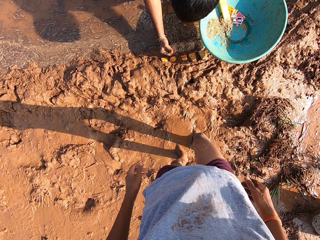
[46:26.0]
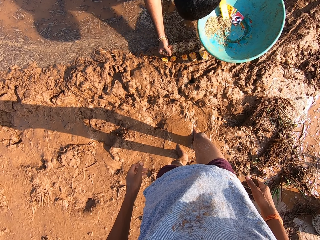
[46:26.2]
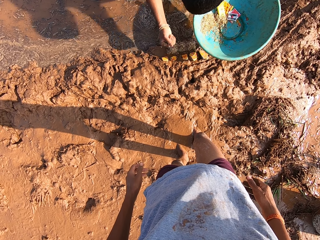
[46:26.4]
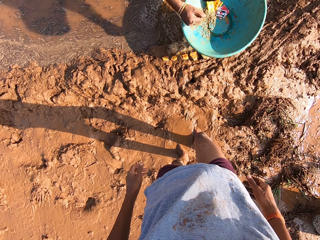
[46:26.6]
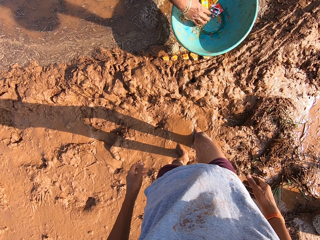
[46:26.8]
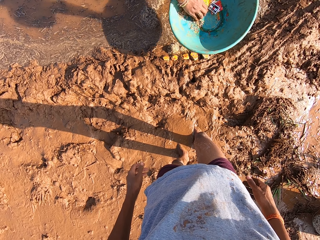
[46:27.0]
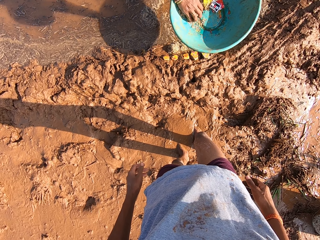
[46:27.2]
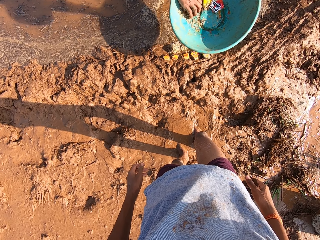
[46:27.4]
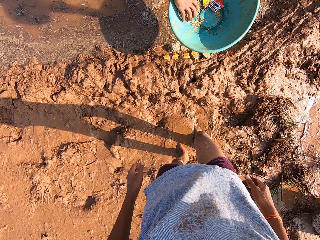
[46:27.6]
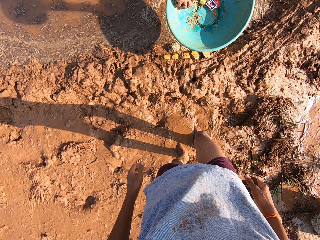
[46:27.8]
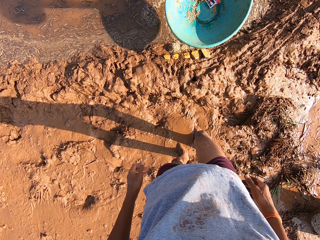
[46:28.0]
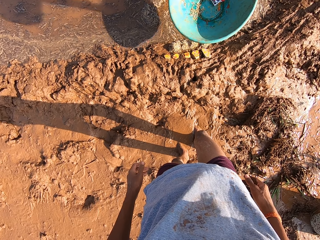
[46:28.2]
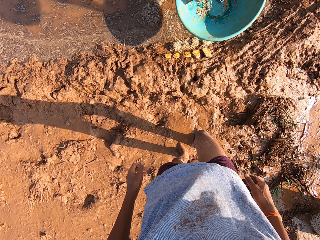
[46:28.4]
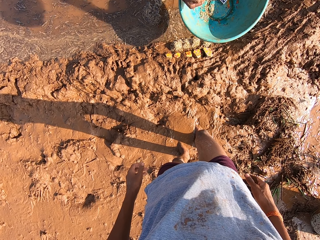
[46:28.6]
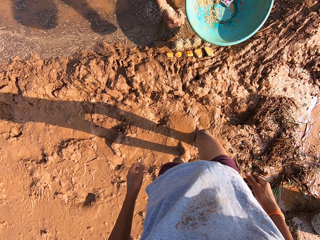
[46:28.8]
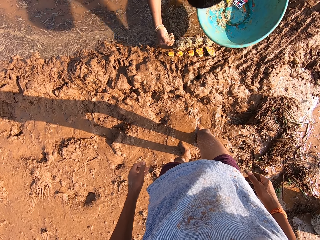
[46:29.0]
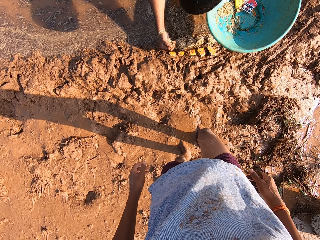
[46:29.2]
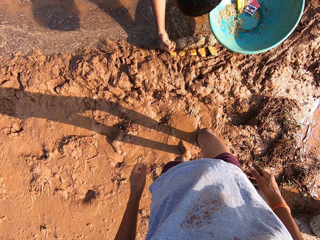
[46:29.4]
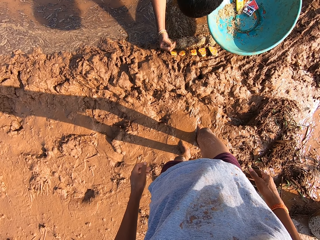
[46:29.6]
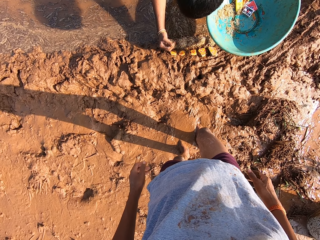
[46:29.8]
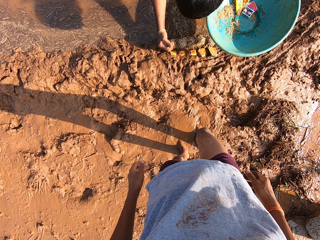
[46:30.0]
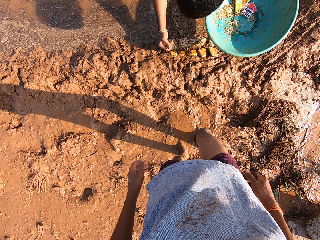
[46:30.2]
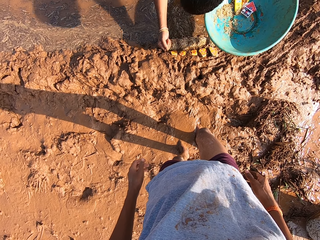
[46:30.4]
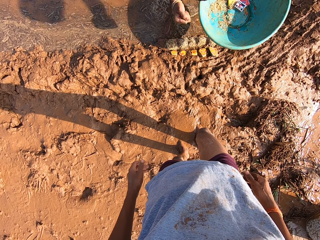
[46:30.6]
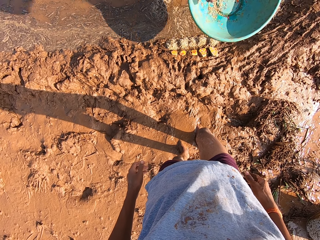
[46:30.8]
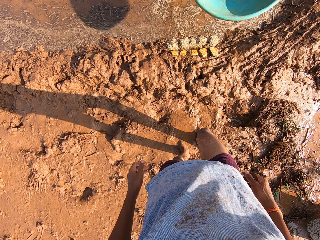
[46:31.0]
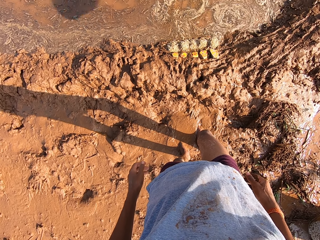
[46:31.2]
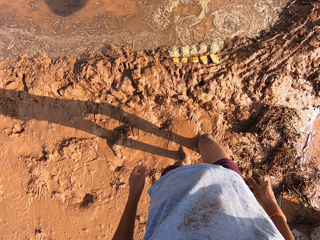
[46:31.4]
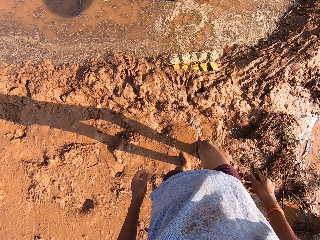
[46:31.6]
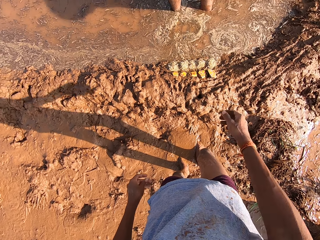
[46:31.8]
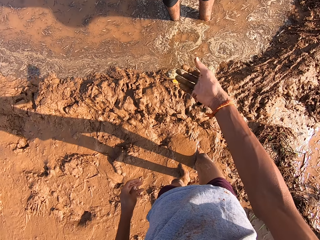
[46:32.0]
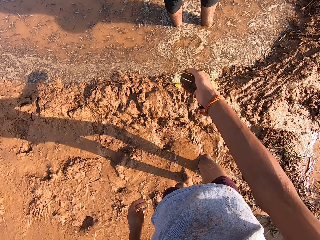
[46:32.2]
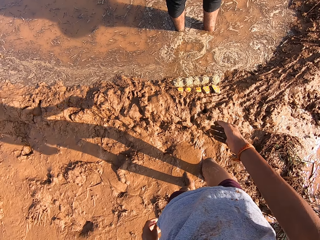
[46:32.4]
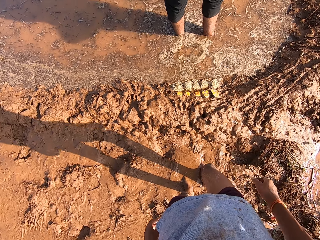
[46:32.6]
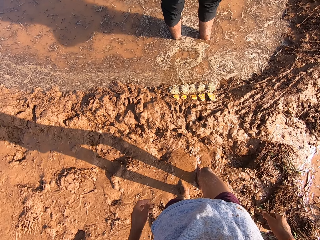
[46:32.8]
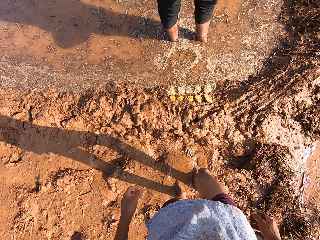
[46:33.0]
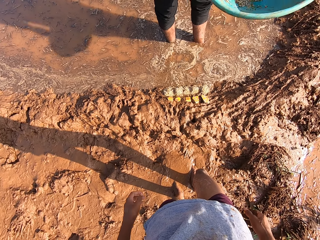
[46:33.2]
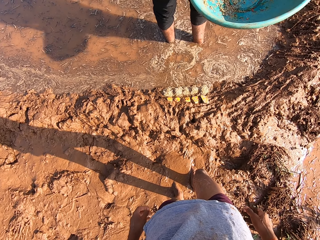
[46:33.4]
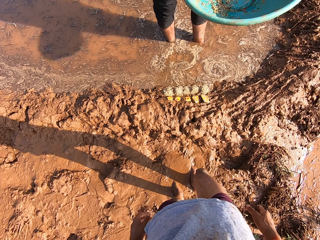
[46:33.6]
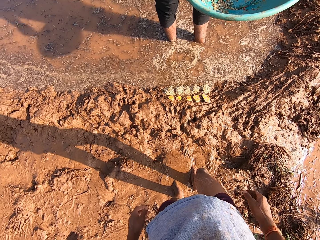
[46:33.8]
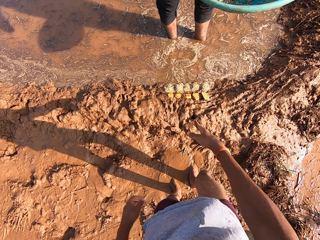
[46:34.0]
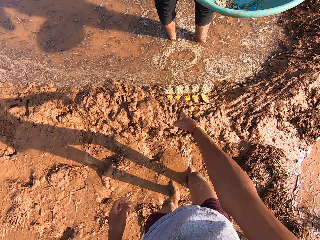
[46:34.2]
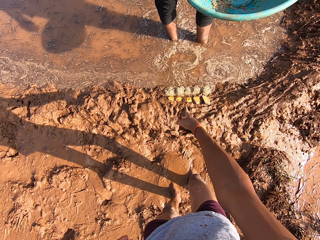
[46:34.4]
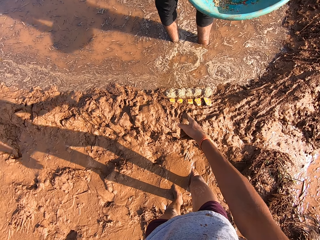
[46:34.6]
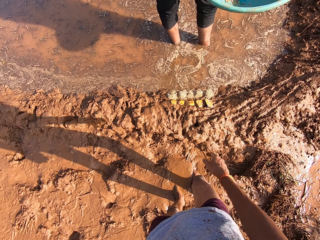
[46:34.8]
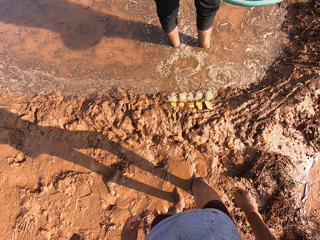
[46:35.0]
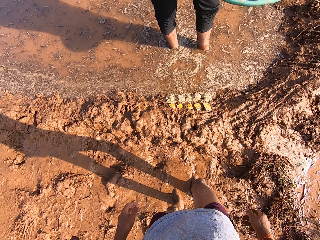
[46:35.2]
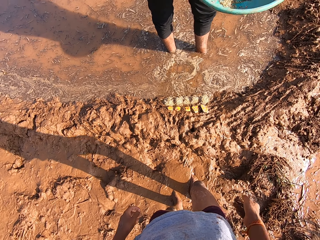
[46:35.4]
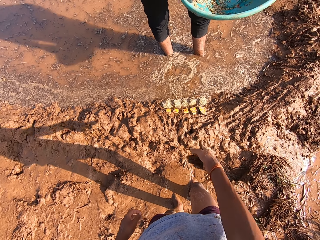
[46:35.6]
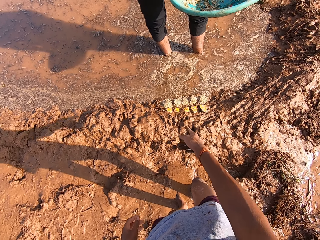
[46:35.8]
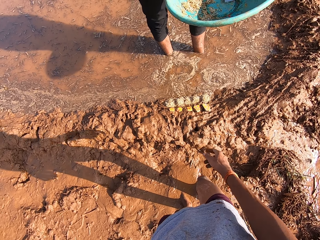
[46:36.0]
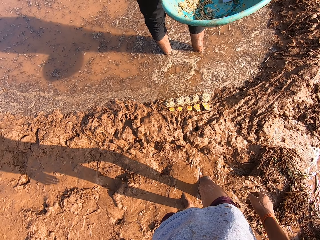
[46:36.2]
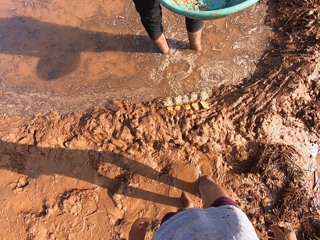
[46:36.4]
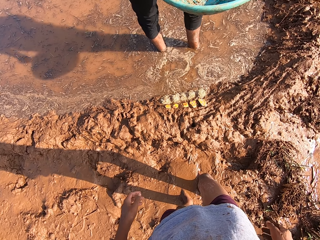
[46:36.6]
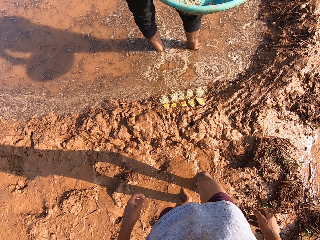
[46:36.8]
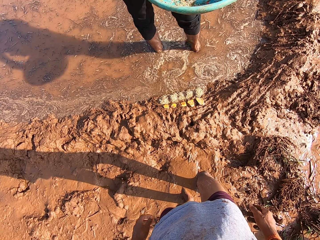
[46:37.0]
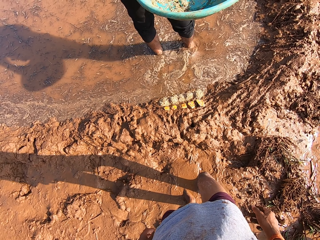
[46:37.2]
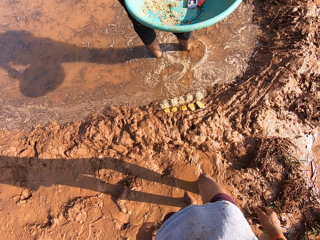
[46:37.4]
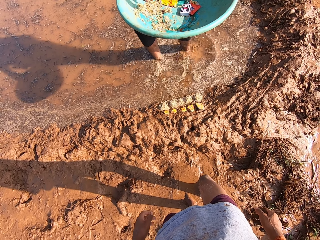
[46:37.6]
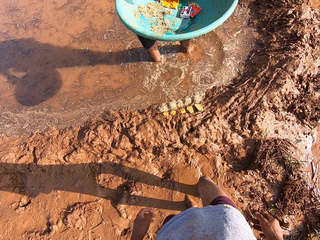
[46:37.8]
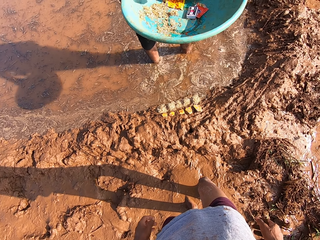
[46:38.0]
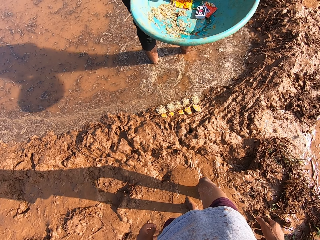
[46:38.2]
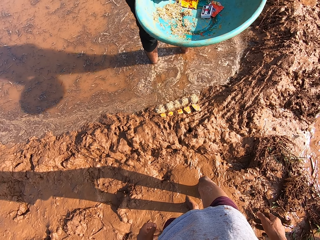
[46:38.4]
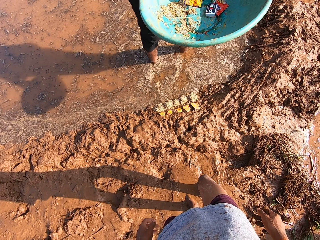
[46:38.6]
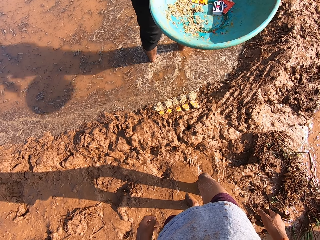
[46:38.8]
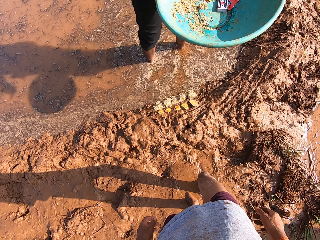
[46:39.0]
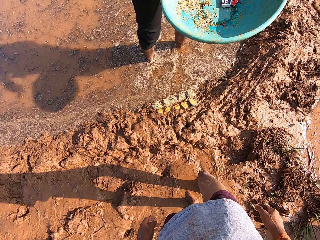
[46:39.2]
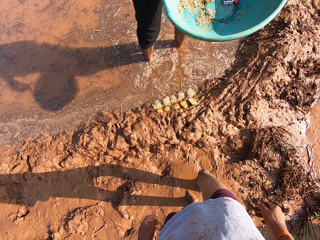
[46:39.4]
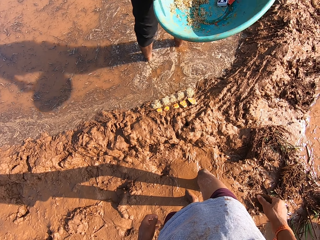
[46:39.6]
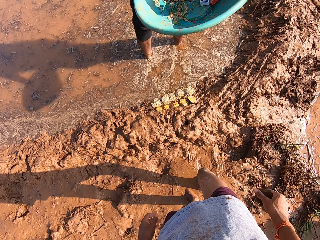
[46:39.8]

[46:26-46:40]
The camera wearer scoops millet from the bowl with his right hand. A person scoops something from the bowl. The camera wearer pours millet on the mud with his right hand. The person puts something on the mud. The camera wearer moves his hand. He stares at something on the mud.

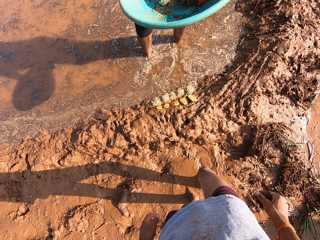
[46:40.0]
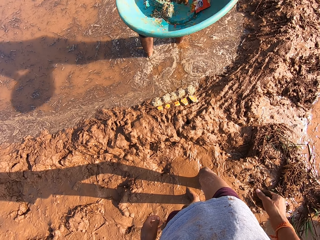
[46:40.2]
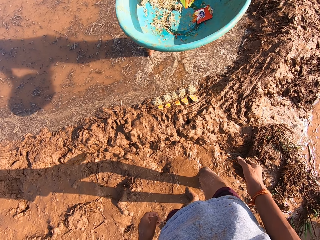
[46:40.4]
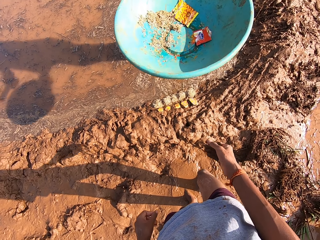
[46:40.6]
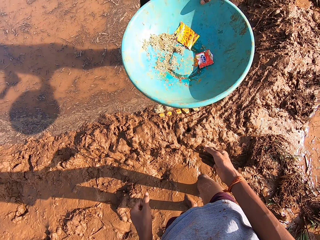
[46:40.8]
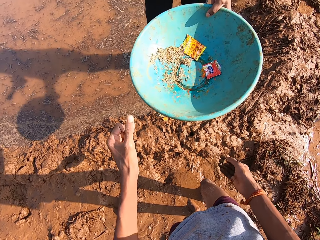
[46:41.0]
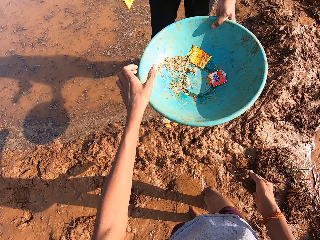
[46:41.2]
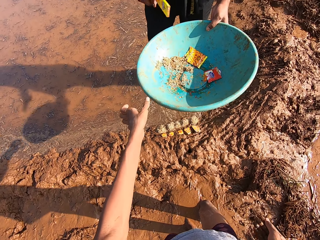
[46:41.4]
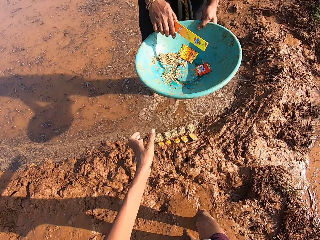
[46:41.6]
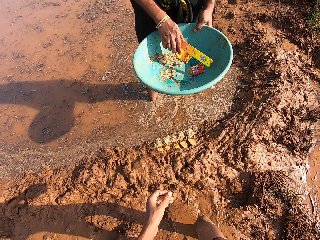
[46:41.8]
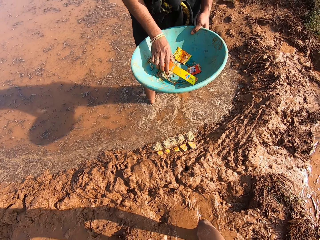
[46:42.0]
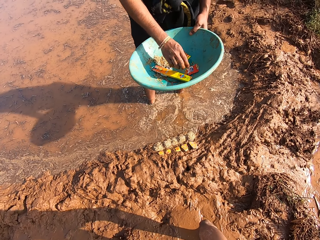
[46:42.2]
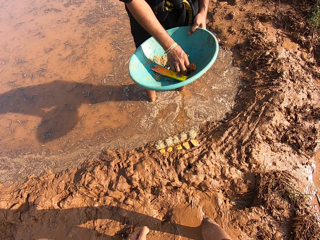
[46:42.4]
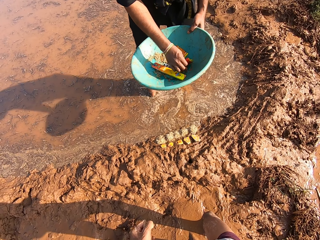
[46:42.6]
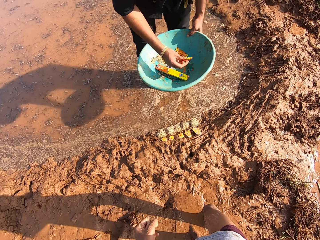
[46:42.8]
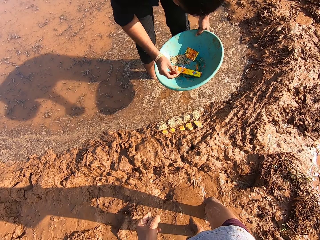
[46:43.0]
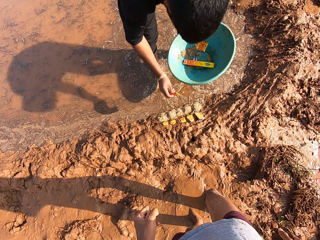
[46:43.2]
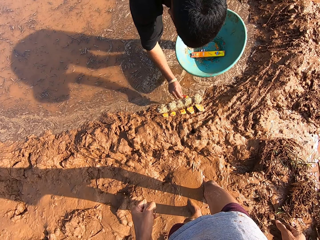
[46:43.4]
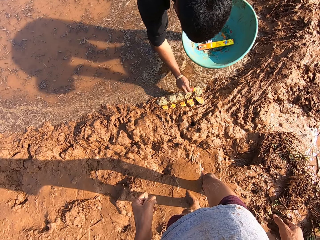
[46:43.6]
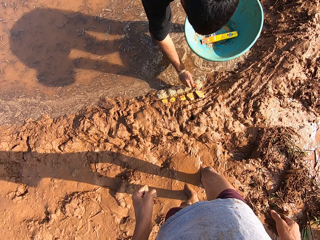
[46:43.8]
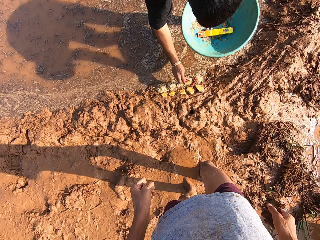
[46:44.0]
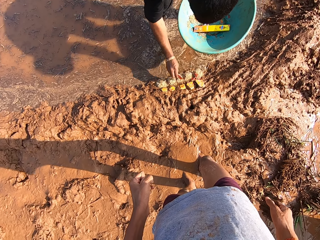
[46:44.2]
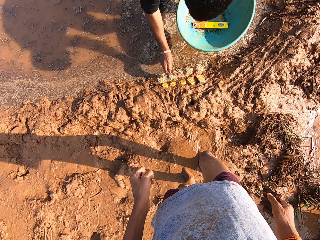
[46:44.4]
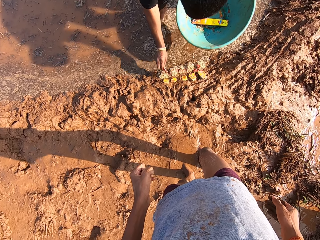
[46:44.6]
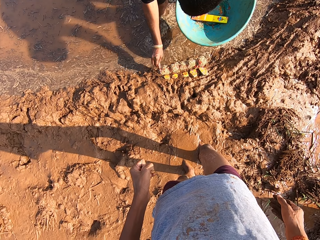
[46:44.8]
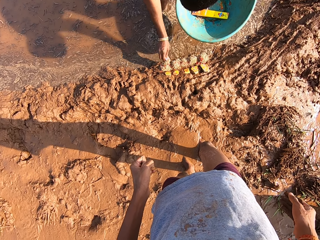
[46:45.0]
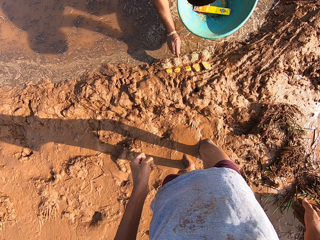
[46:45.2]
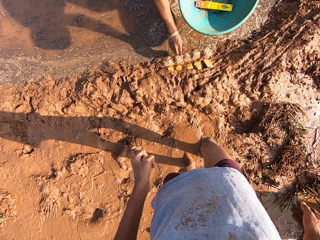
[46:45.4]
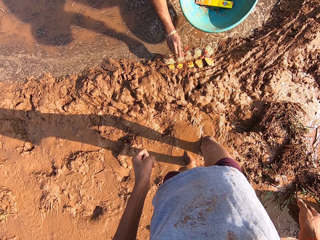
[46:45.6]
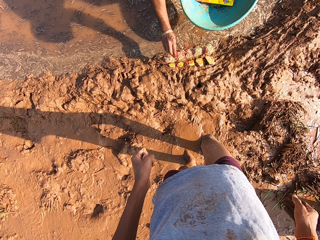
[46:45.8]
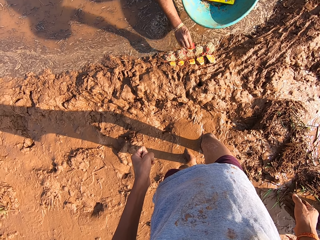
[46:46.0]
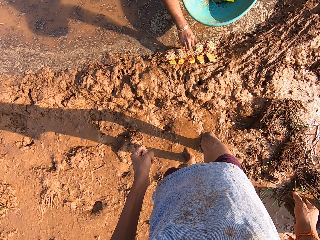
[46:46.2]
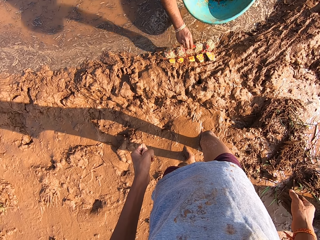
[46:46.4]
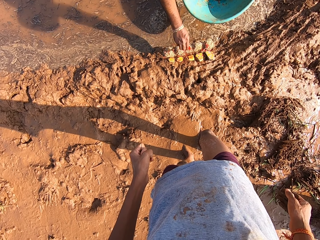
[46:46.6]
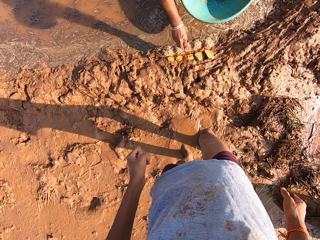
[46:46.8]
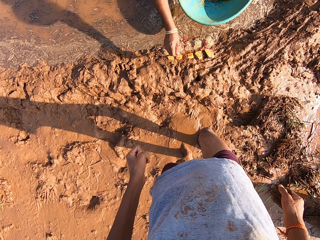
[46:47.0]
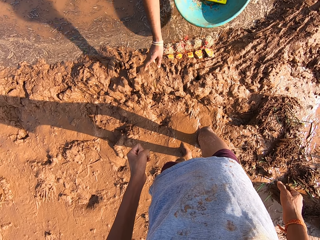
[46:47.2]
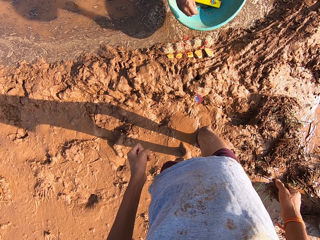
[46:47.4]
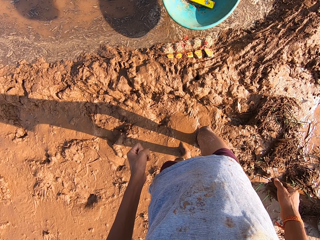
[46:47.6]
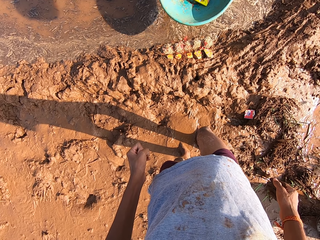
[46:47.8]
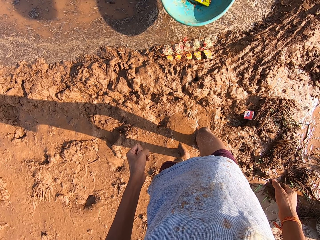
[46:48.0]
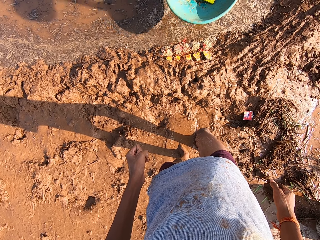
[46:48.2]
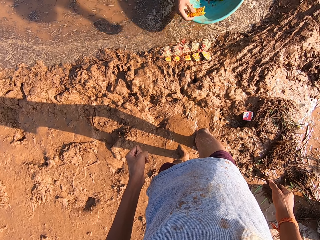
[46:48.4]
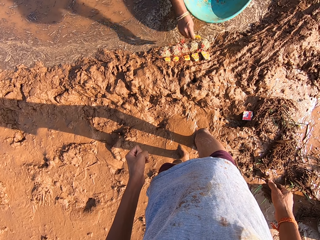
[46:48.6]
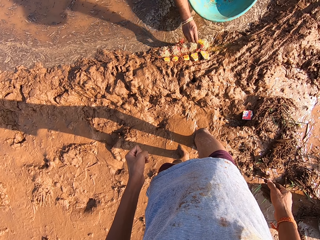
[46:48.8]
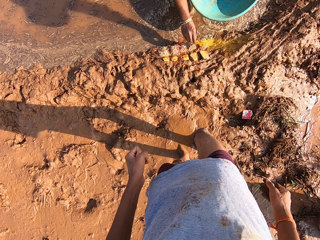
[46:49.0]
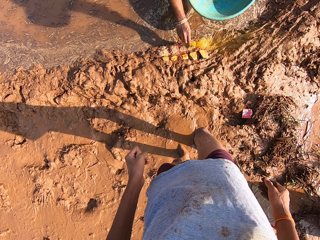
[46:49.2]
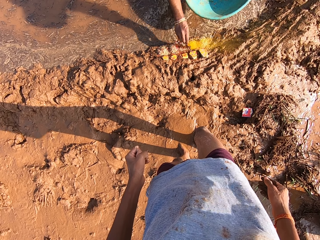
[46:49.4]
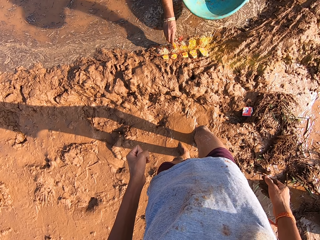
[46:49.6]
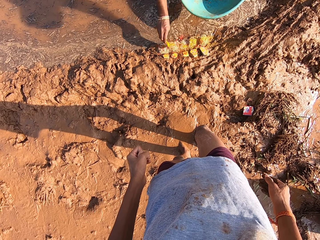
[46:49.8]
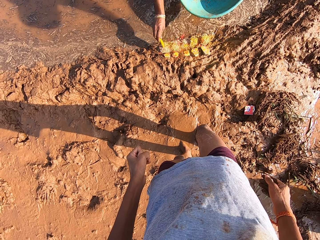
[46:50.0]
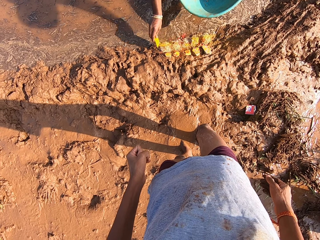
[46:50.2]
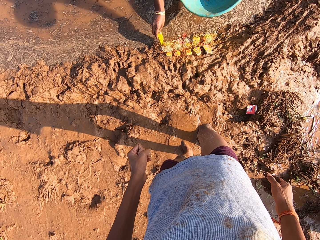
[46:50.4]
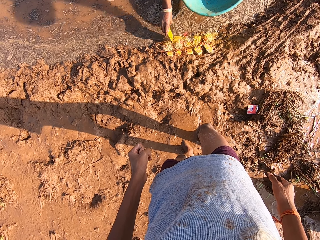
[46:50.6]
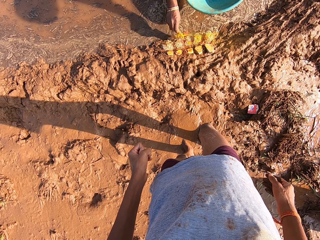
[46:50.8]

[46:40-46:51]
A man drops a packet in the bowl with his right hand. The man picks up a sachet of pesticide from the bowl with his right hand. The man pours pesticide from the sachet of pesticide on the millet with his right hand. The camera wearer smears something on the mud. He drops the sachet of pesticide on the mud with his right hand. The man picks up the packet of something from the bowl and pours pesticide from the sachet of pesticide on the millet with his right hand. The camera wearer smears something on the mud.
